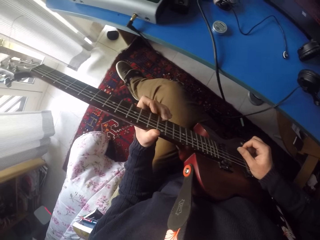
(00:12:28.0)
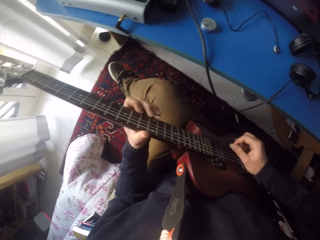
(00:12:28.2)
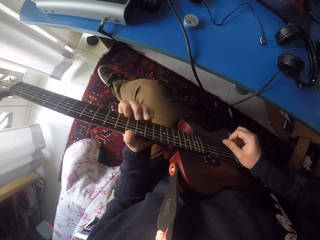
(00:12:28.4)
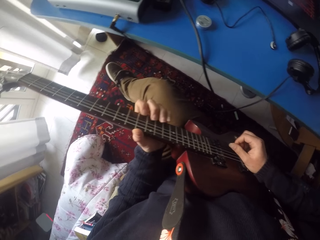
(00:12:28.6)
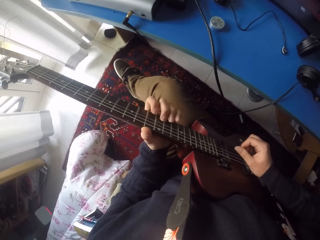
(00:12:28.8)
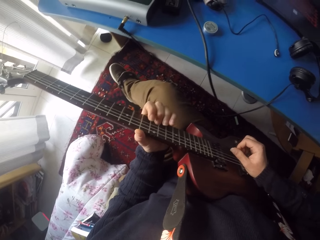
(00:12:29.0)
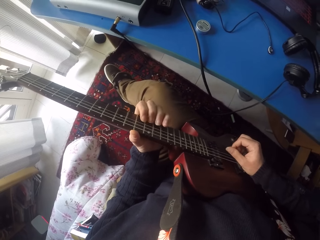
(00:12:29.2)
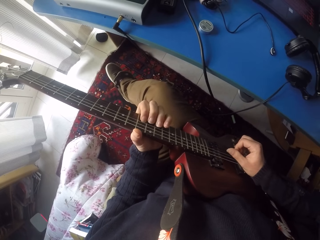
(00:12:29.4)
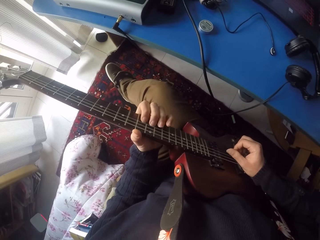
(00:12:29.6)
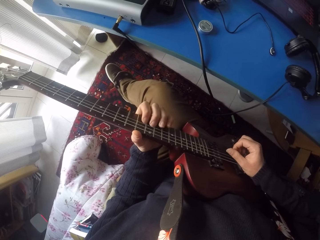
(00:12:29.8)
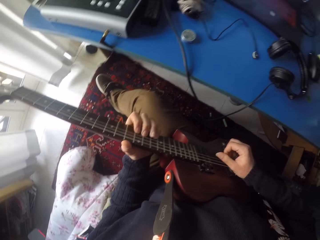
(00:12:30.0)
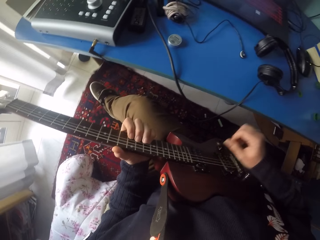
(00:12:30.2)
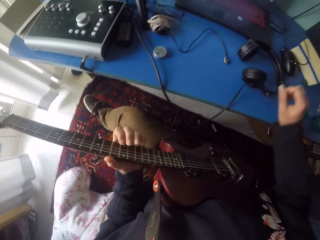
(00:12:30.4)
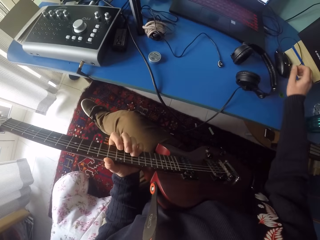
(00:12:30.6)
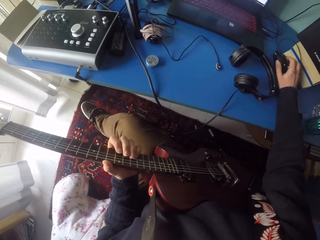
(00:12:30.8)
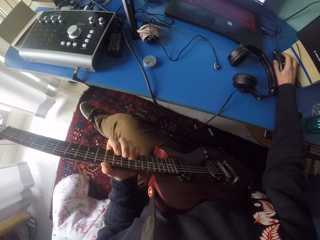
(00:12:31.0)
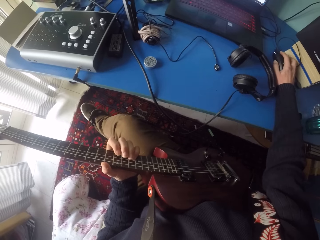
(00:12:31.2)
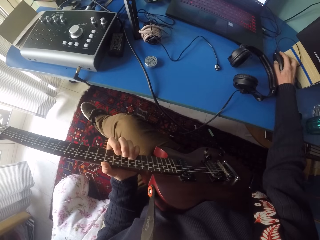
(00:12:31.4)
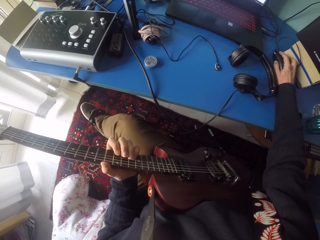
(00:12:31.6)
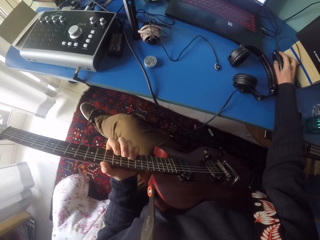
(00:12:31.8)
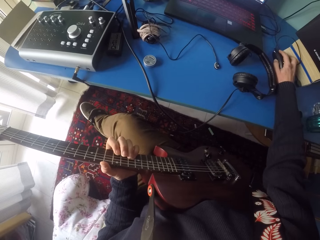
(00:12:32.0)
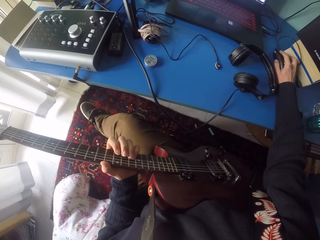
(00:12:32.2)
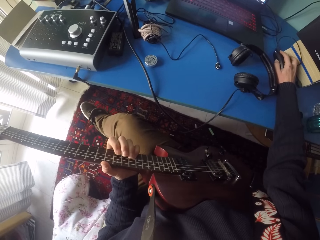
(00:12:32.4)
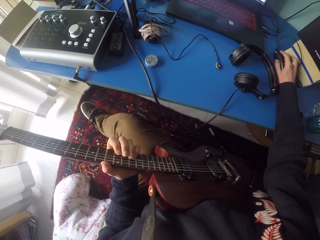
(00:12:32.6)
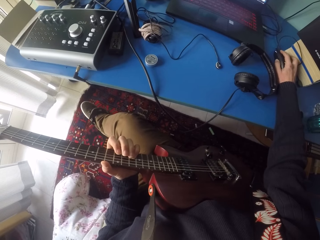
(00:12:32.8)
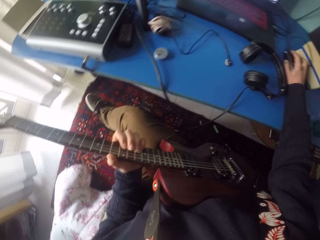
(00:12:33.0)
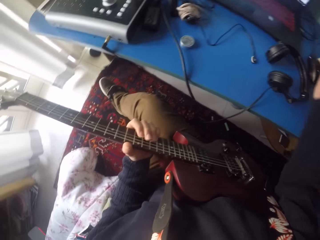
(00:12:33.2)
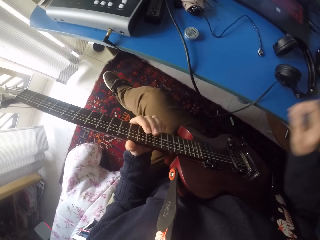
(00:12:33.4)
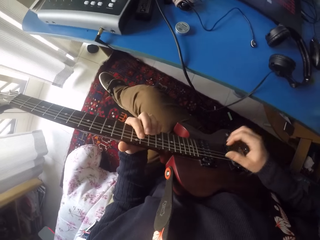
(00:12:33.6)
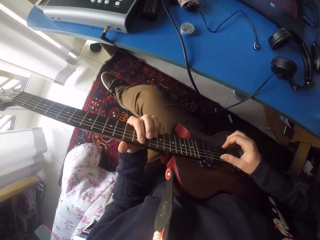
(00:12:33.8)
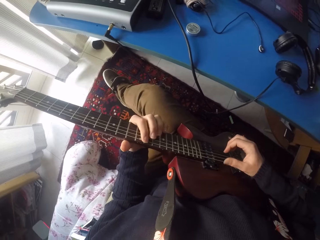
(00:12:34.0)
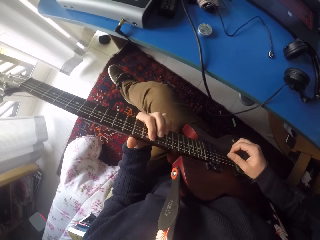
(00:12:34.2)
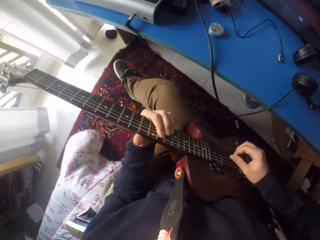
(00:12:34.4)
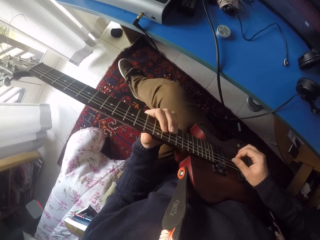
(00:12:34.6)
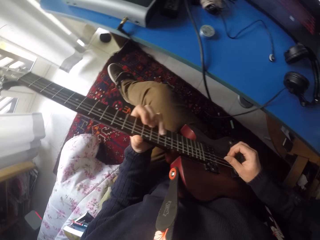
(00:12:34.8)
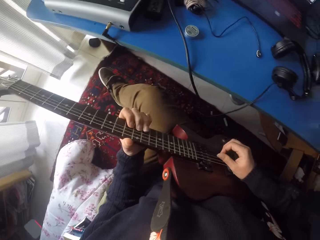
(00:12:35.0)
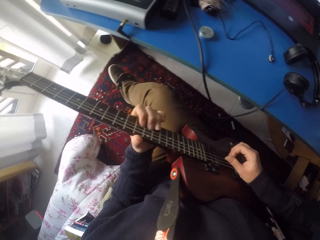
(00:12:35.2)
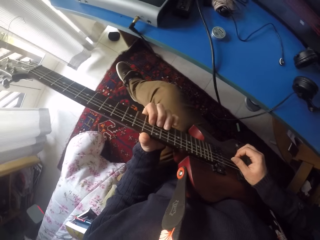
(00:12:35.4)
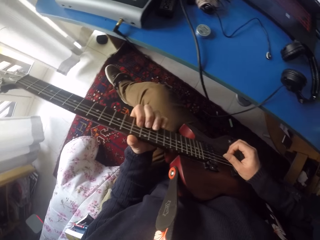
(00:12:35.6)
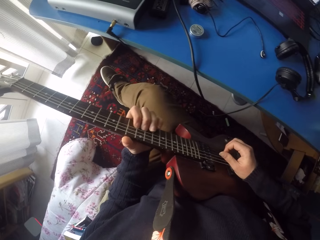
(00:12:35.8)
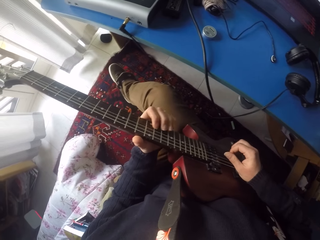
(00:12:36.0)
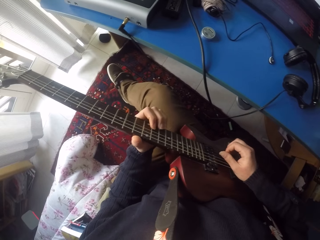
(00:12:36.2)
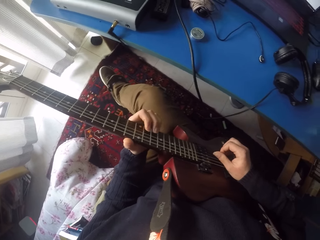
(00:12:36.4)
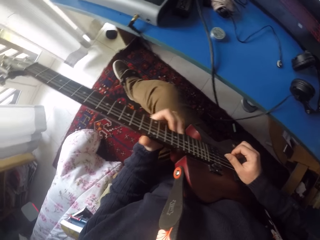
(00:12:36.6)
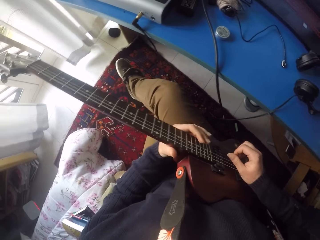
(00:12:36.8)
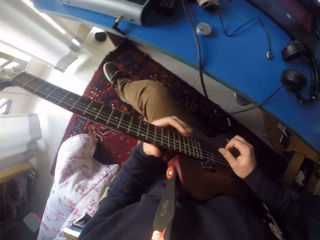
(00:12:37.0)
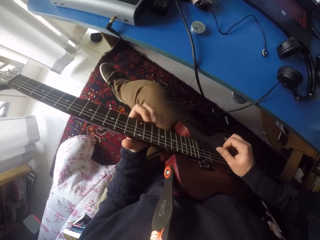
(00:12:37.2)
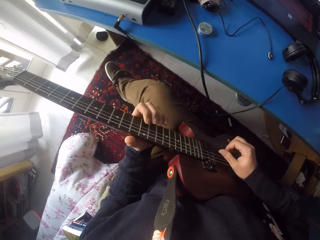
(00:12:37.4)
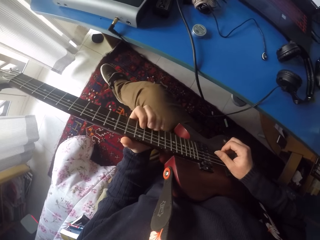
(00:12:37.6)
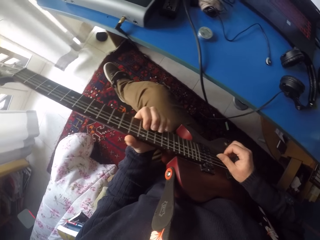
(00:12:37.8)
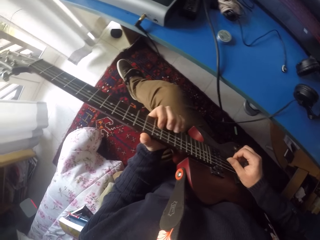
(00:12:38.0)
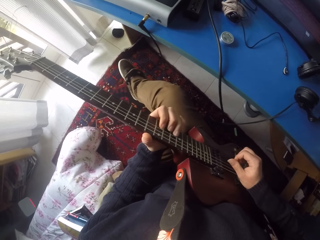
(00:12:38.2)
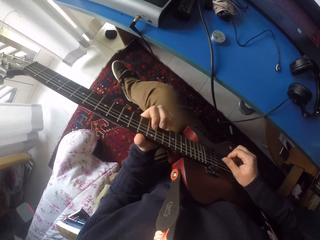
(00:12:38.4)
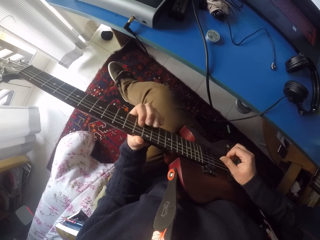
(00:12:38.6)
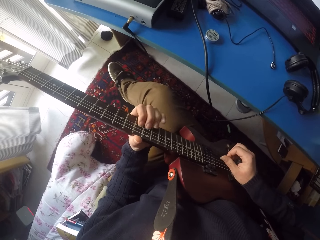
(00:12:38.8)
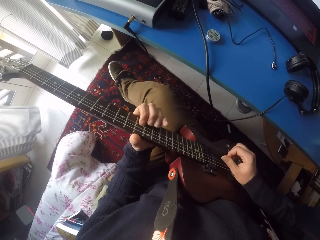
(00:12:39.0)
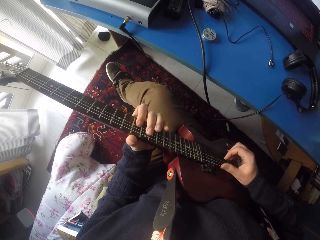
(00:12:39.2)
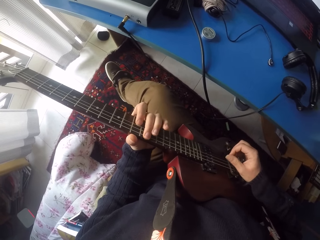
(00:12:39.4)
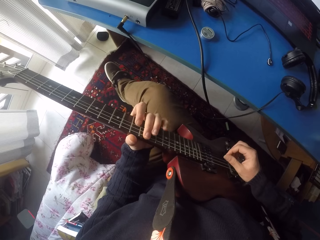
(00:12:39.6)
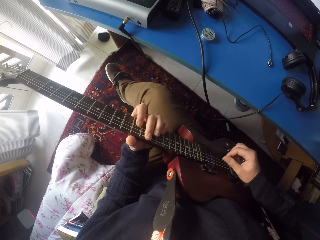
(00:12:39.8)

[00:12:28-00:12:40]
The camera wearer touches the computer mouse with his right hand. He stops playing the guitar. He removes his right hand from the computer mouse. He plays the guitar.

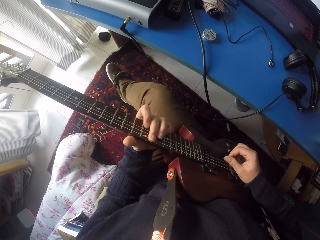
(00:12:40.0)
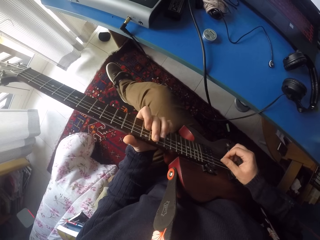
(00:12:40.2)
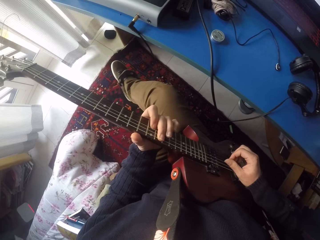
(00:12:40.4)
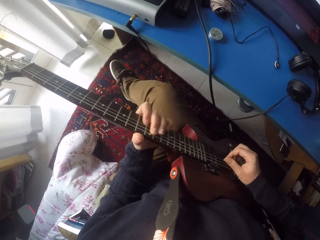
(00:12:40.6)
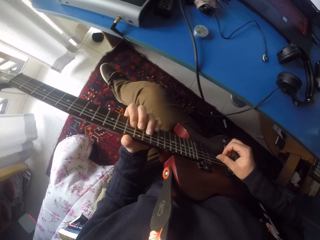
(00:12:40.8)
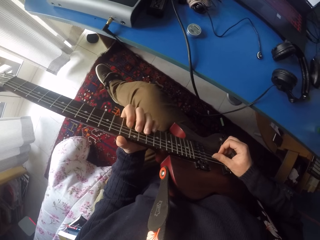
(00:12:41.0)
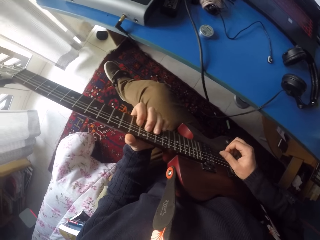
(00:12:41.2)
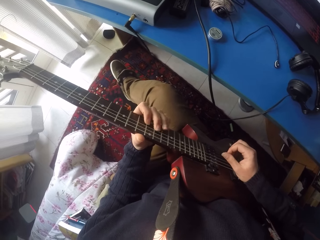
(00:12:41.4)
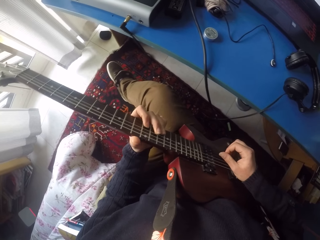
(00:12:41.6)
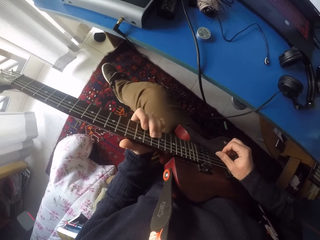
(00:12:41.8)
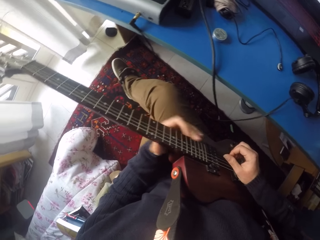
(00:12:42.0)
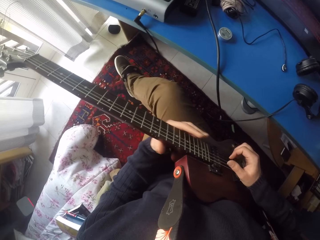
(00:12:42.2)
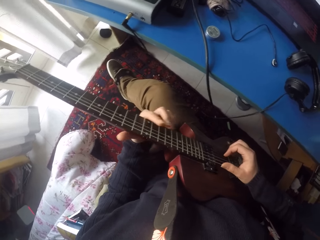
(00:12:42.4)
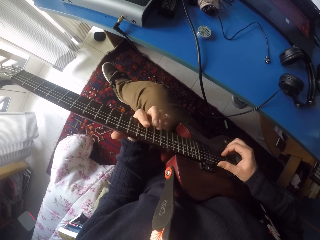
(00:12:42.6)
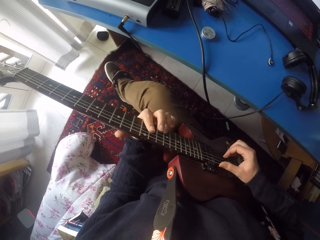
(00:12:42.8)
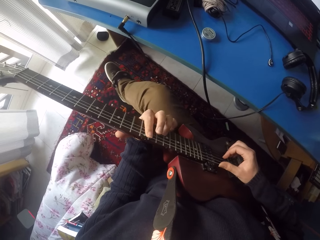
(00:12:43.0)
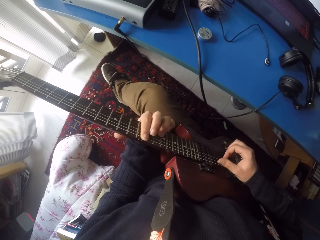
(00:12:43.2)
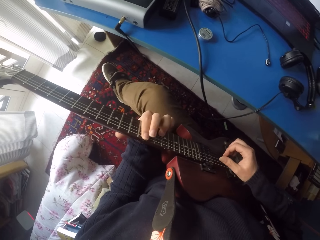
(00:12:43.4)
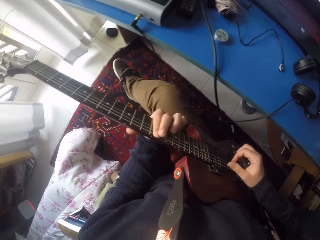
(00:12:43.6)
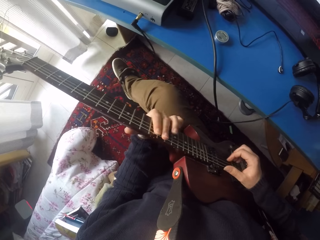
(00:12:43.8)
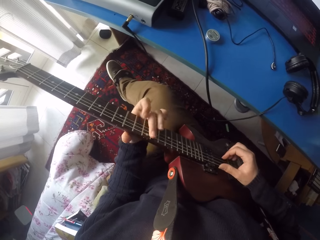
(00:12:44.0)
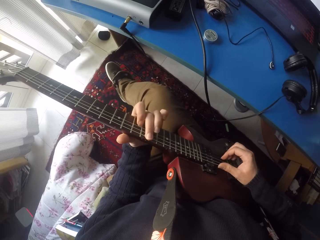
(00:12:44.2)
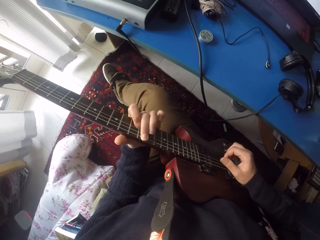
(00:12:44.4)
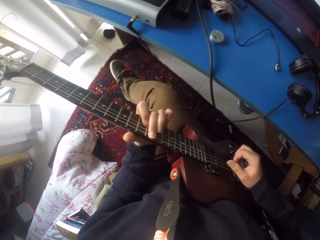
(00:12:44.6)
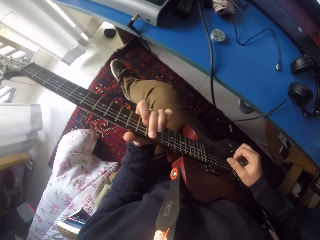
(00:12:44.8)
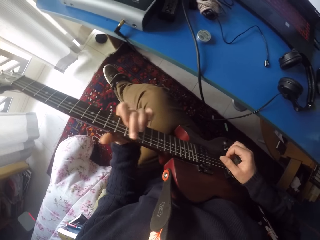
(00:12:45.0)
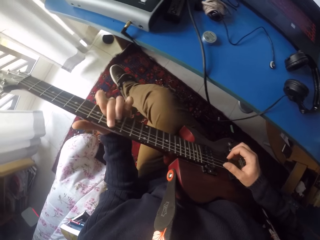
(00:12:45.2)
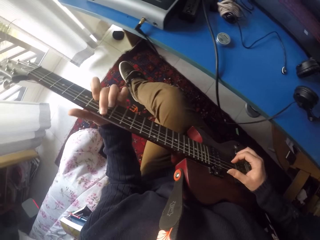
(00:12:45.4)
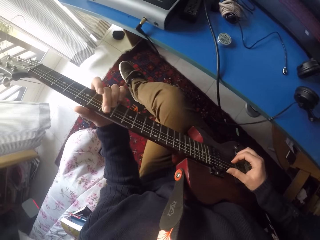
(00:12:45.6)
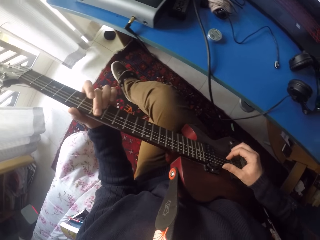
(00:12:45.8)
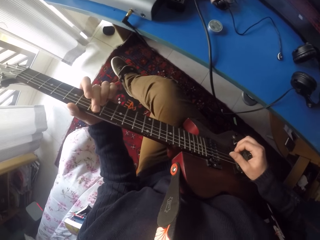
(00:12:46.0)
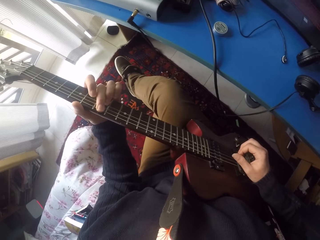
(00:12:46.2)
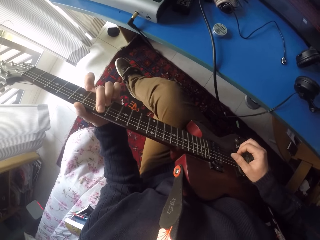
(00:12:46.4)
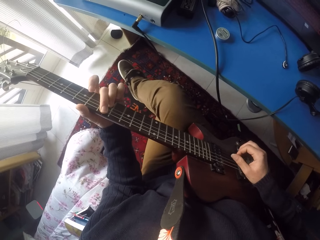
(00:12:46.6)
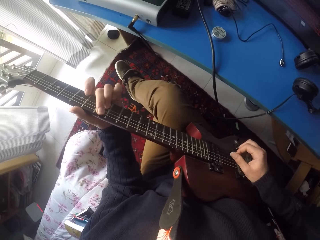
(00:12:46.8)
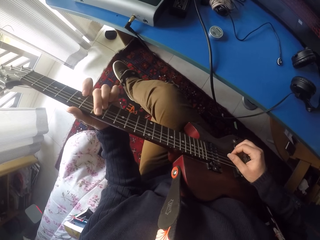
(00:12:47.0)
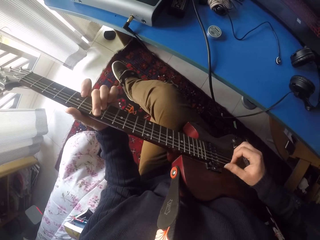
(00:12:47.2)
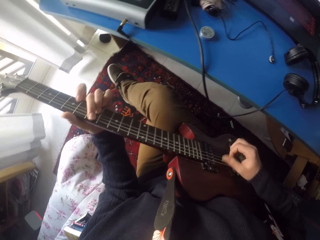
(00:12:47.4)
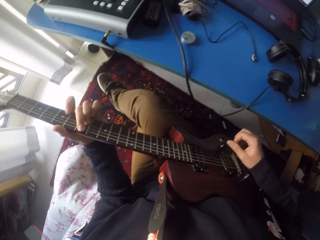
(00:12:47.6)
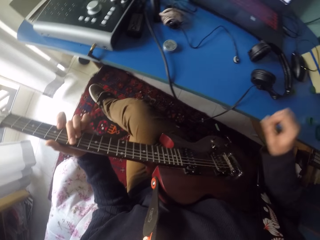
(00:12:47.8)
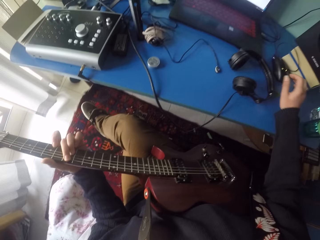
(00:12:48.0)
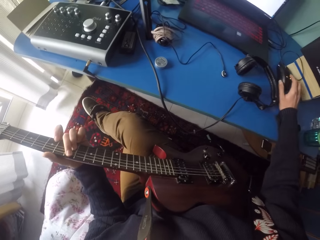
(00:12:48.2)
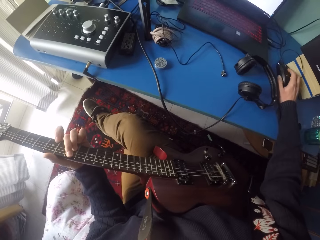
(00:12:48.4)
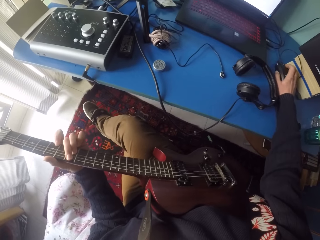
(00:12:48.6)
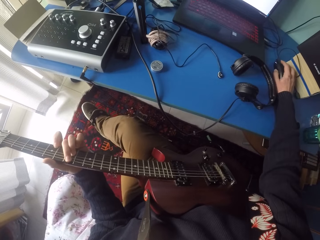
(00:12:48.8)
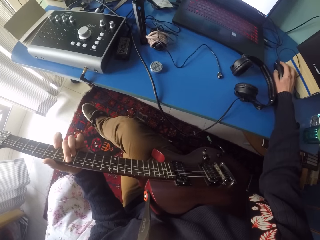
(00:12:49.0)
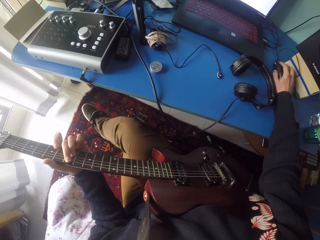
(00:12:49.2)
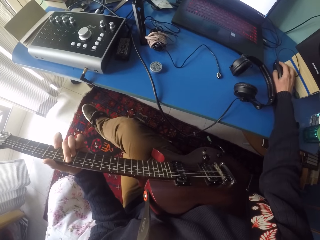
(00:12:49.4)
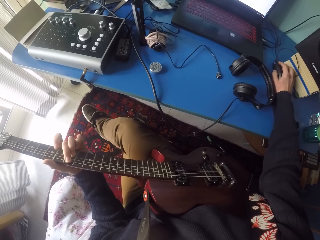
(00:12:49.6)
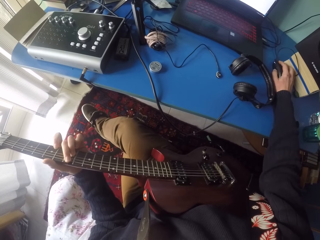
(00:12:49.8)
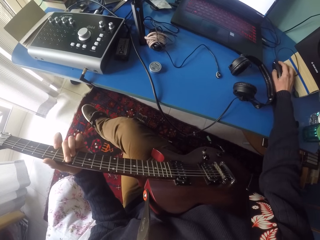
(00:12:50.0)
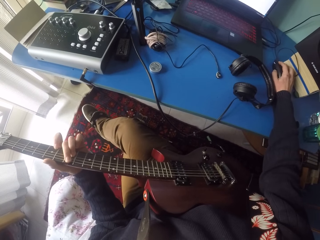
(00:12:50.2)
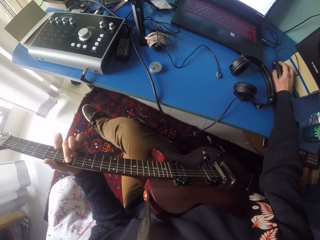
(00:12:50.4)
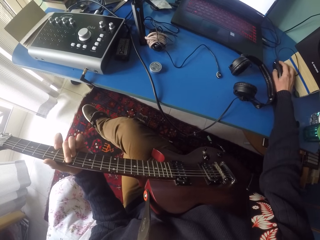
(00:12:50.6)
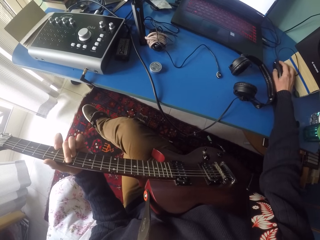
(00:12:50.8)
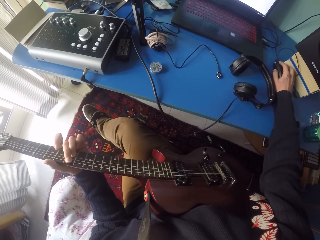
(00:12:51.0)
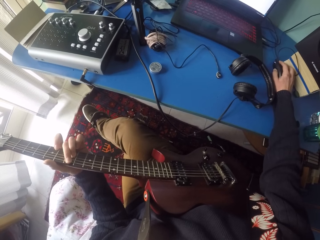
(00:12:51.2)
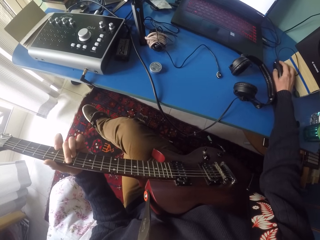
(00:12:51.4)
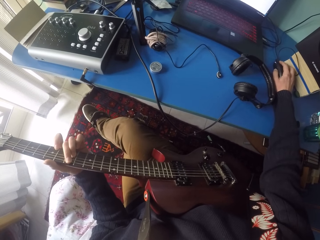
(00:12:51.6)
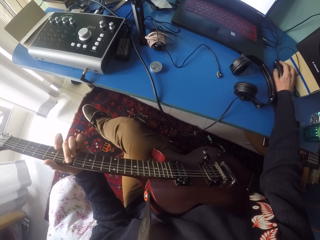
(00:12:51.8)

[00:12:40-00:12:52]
The camera wearer touches the computer mouse with his right hand. He stops playing the guitar.
